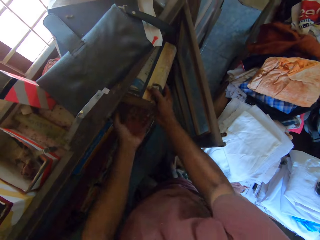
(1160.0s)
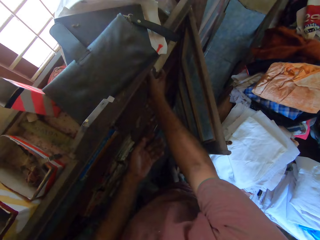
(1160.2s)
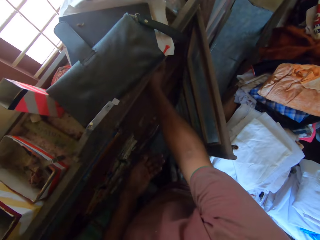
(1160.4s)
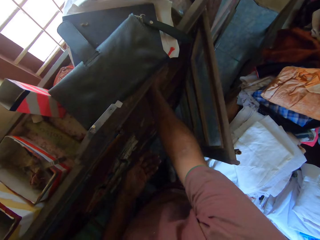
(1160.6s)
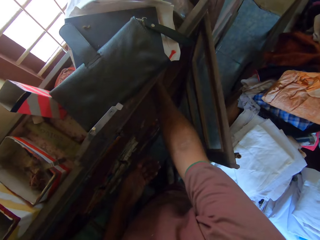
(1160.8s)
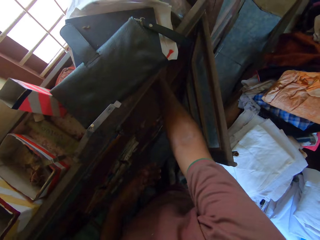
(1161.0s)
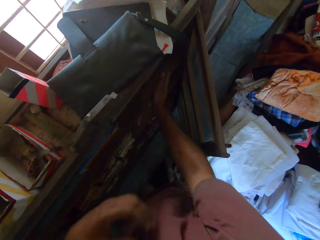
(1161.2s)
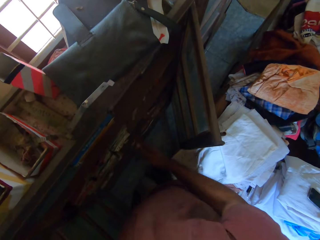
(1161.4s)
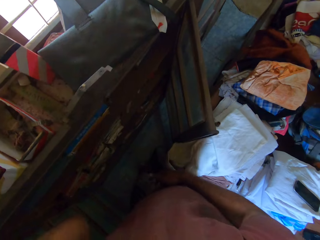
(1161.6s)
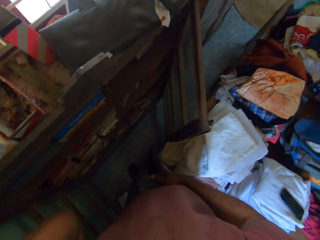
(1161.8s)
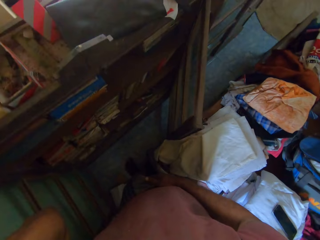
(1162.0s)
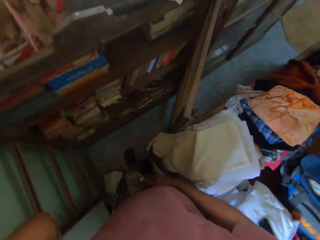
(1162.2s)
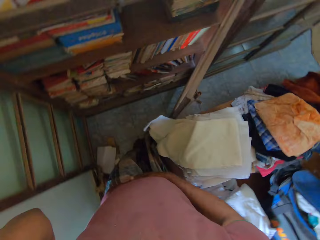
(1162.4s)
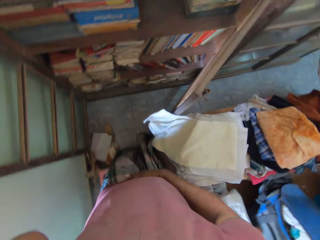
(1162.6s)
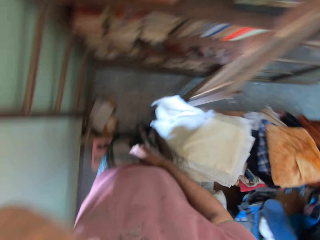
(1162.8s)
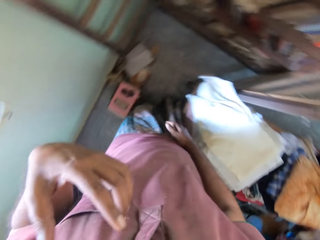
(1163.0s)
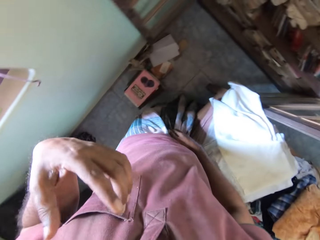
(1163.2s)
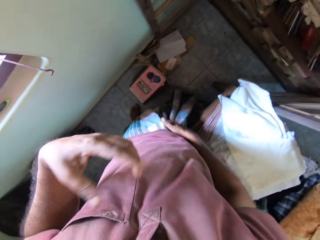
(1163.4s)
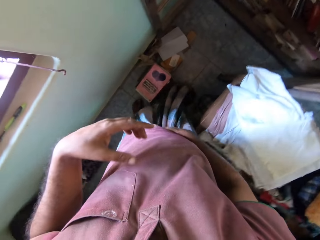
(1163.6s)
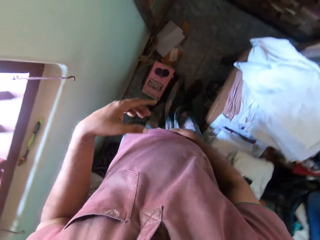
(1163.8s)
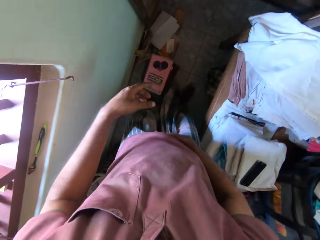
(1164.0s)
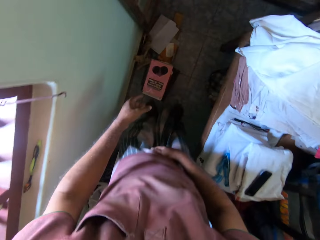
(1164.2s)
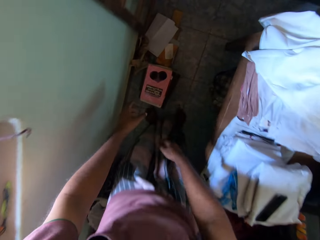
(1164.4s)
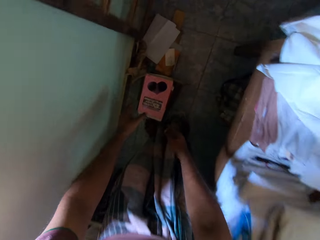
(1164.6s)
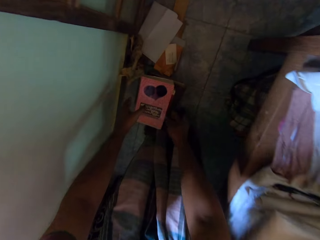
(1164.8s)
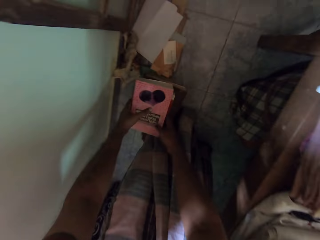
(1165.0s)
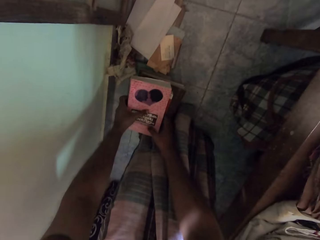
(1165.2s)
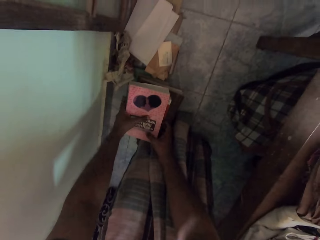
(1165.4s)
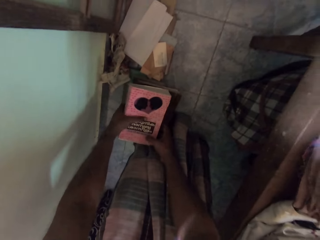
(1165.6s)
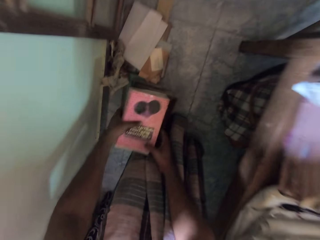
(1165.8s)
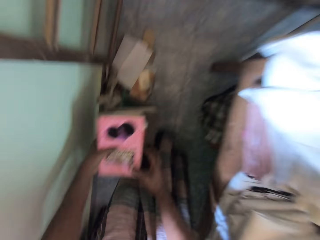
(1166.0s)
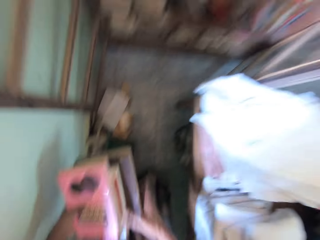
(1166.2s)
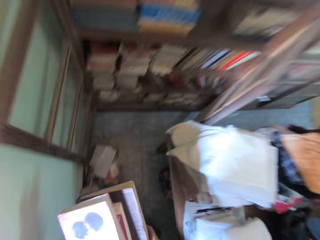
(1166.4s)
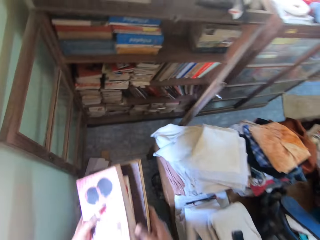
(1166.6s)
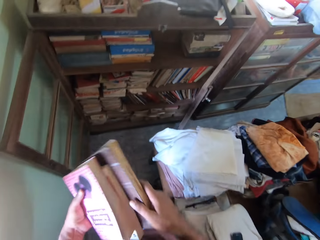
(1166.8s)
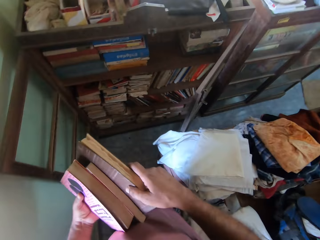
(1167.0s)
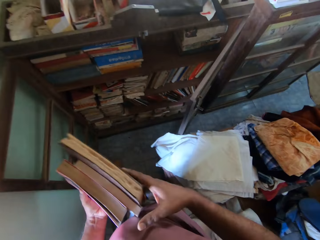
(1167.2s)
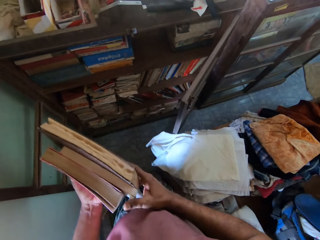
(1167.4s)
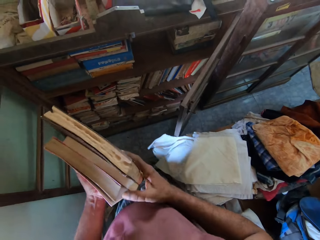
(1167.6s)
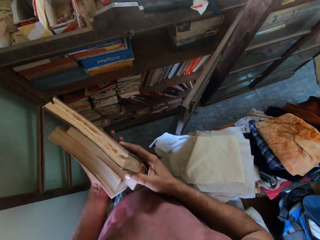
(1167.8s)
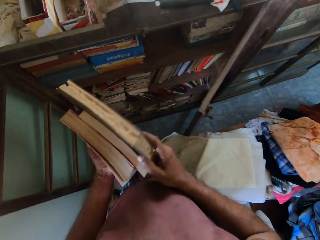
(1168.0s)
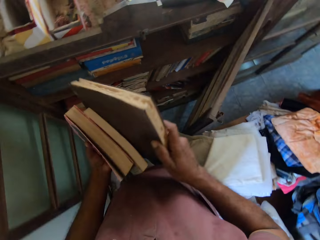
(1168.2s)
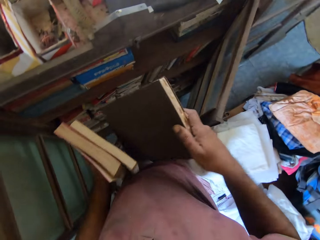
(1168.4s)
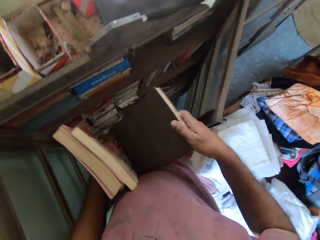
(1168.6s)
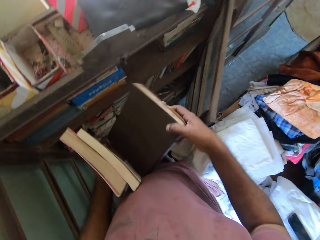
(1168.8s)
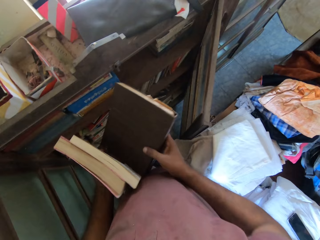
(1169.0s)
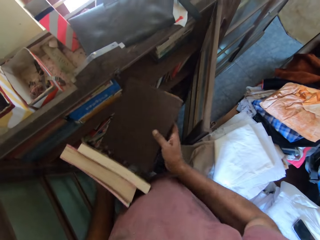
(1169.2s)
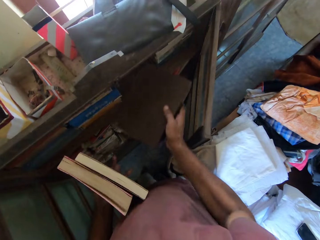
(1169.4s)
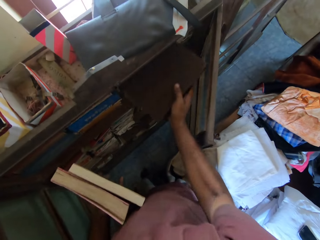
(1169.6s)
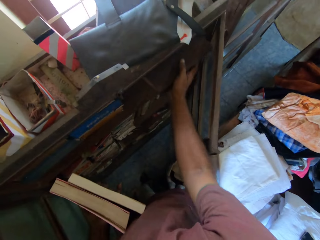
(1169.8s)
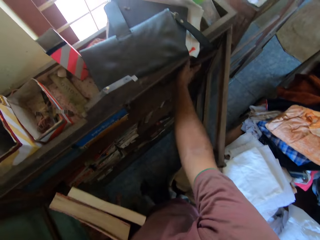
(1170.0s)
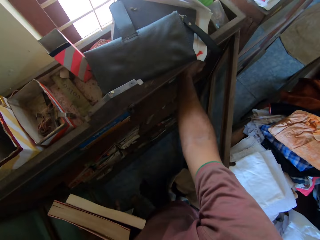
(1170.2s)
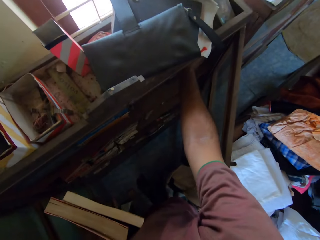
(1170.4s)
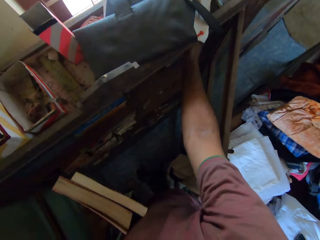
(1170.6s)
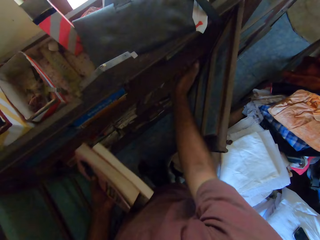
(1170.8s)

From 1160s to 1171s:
The camera wearer grabs the book with the right hand. He adjusts a camera on his head with his left hand. He moves in the room. He picks books from the floor with his hands. He grabs the book with the right hand. He places the book in the shelf with his right hand.

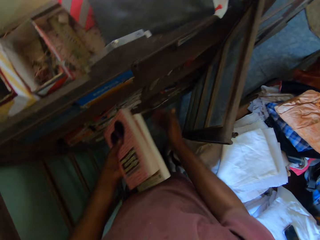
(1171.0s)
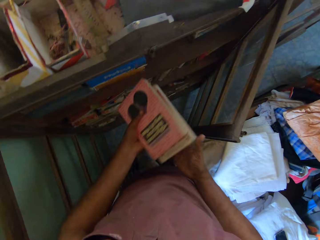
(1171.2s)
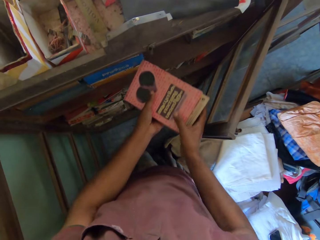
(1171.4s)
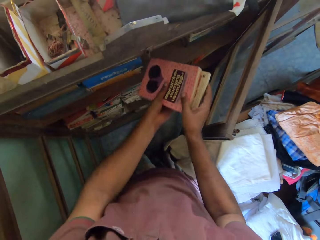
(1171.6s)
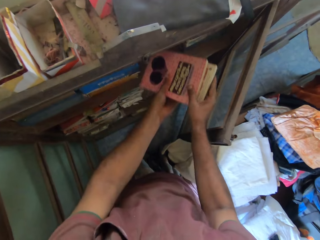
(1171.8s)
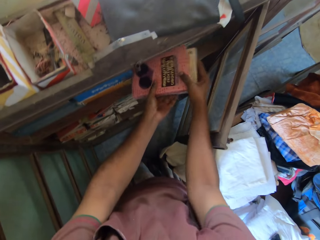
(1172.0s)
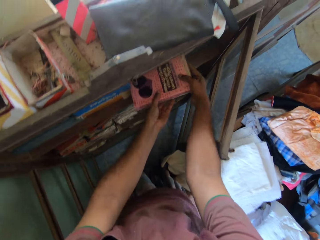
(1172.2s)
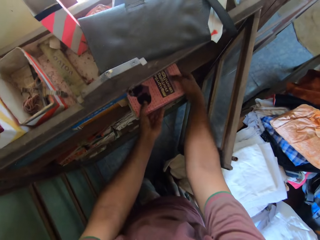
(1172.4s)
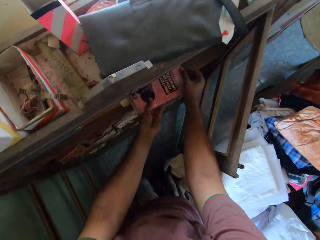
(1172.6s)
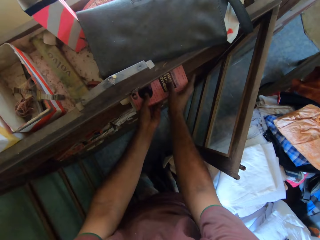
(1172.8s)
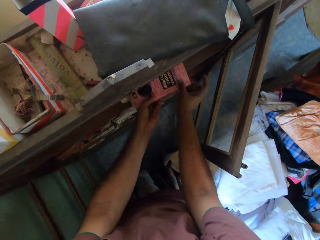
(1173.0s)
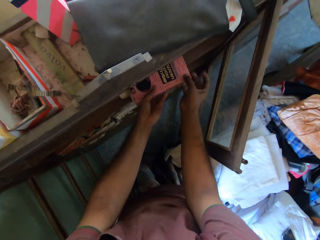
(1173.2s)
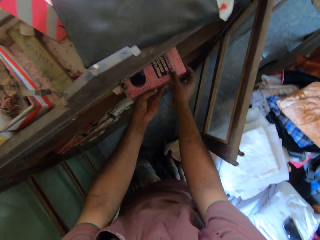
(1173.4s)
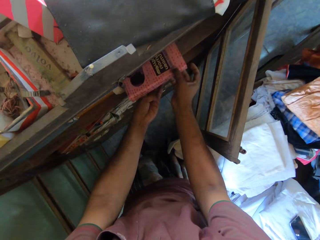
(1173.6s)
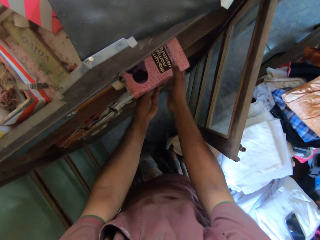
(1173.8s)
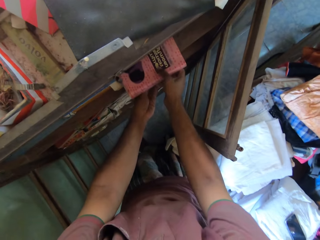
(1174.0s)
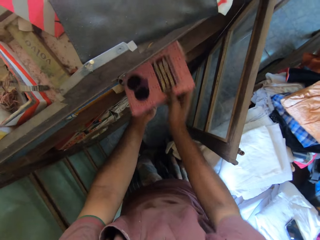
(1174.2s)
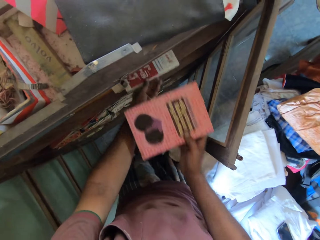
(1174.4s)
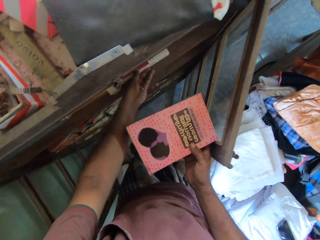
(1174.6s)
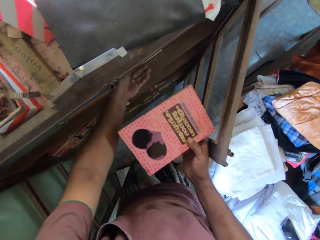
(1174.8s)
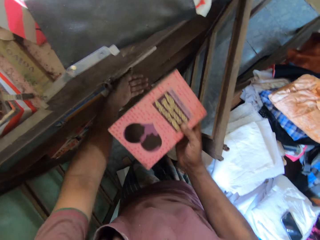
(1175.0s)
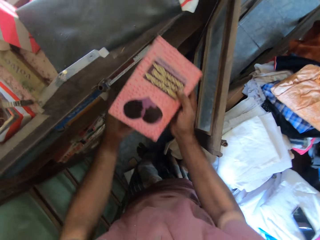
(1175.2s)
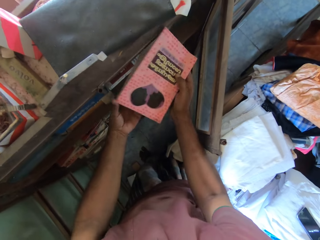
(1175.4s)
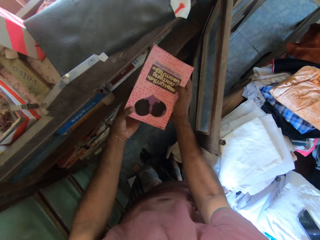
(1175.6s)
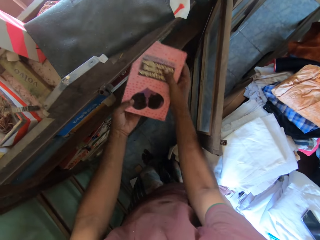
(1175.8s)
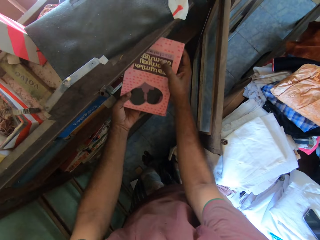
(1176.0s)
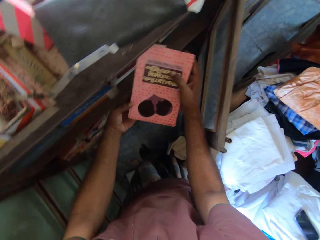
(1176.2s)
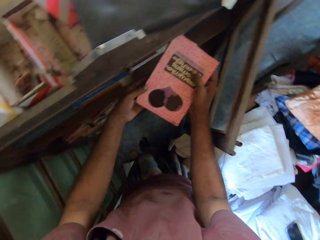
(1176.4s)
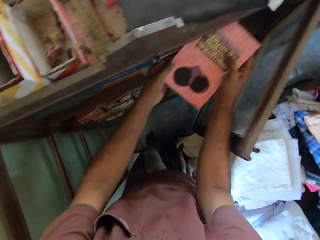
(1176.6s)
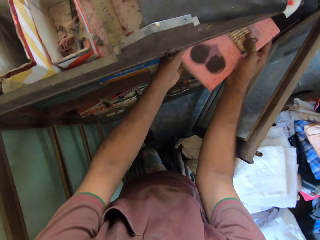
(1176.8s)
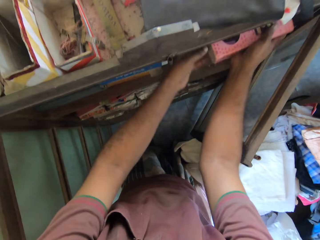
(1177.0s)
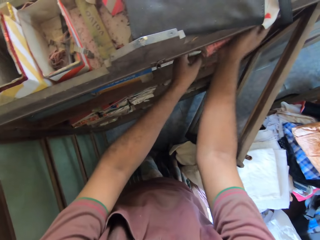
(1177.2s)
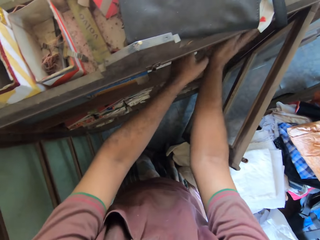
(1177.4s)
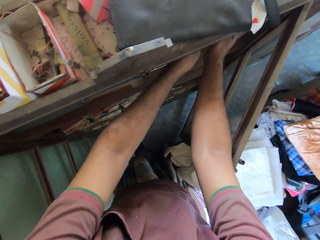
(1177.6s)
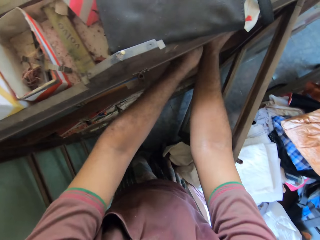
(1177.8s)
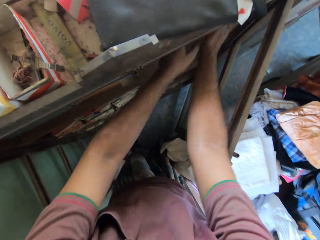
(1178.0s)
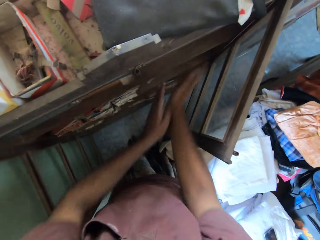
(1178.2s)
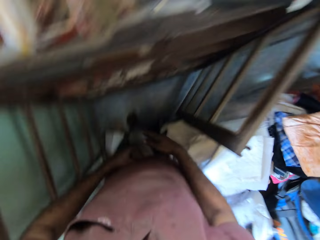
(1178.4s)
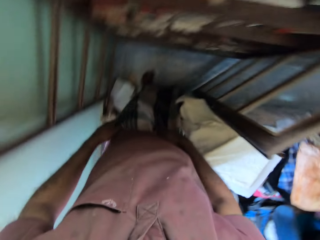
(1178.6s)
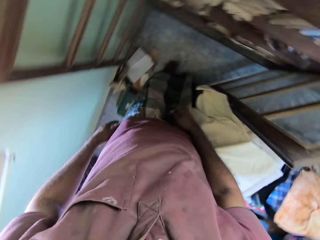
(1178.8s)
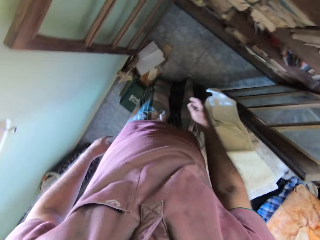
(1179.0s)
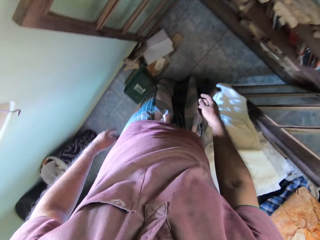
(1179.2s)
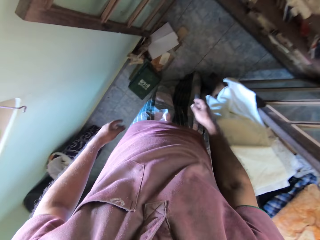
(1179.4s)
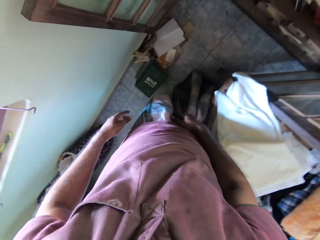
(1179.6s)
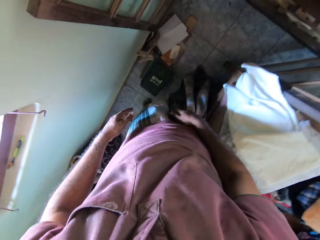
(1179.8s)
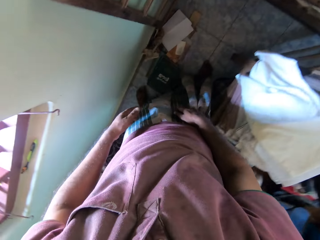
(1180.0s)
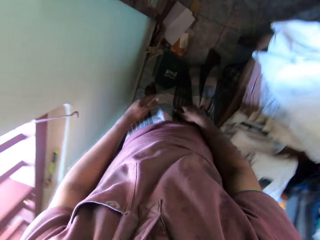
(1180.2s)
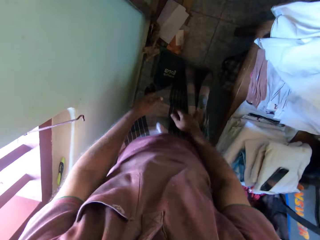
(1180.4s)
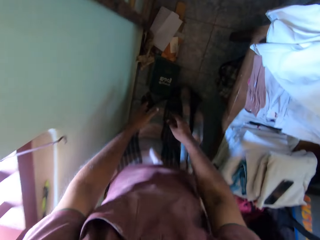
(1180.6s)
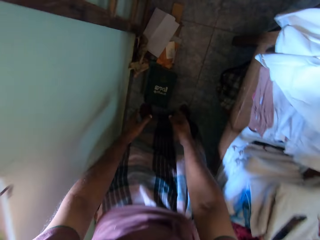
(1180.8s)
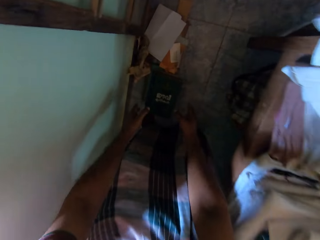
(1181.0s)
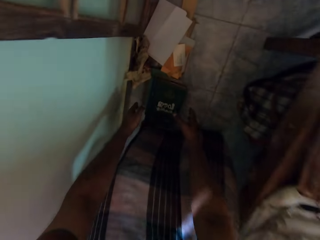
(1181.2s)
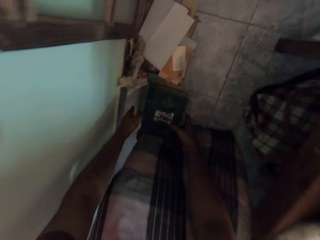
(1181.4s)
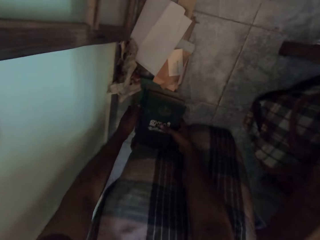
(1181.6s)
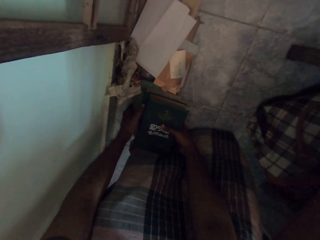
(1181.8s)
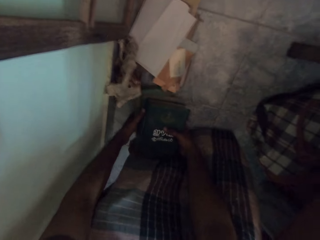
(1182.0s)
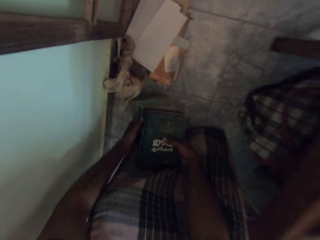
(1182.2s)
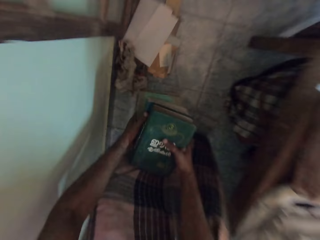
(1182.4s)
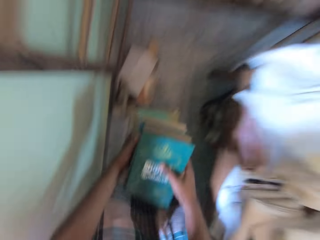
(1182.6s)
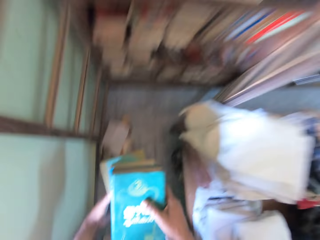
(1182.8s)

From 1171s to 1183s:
The camera wearer holds the books with both hands. He places the books in the shelf with his hands. He picks a book from the shelf with his right hand. He places the book in the shelf with his hands. He moves in the room. He picks books from the floor with his hands.
